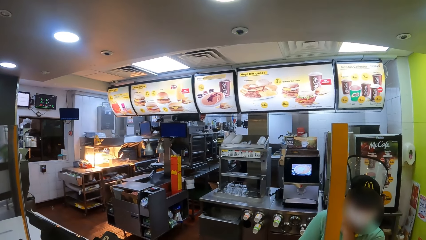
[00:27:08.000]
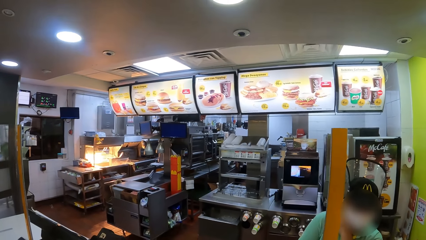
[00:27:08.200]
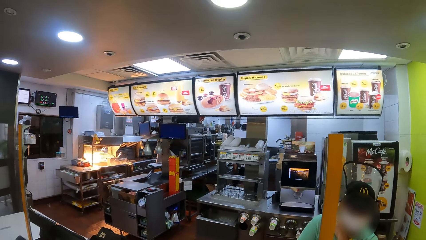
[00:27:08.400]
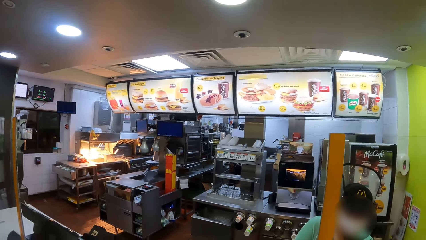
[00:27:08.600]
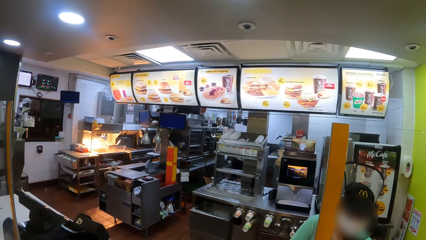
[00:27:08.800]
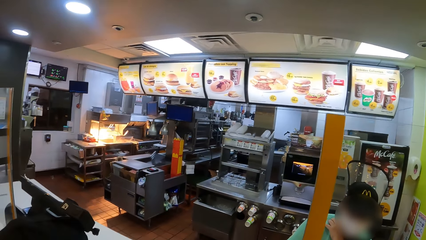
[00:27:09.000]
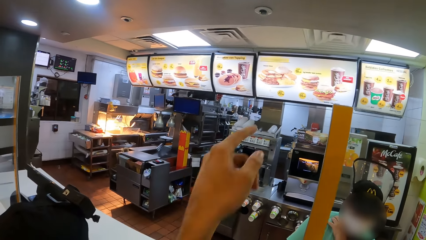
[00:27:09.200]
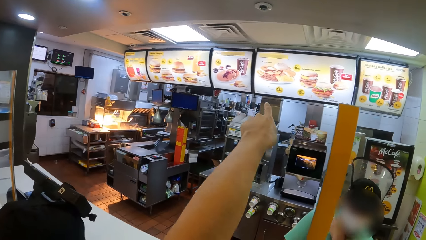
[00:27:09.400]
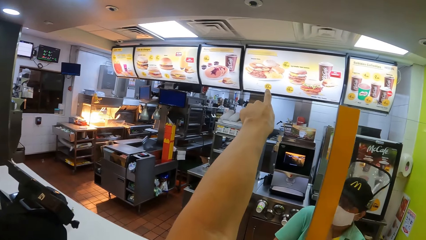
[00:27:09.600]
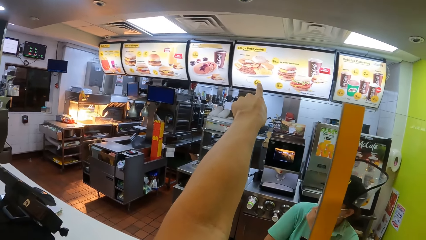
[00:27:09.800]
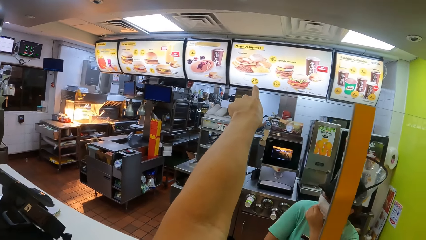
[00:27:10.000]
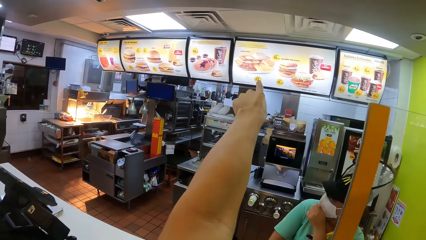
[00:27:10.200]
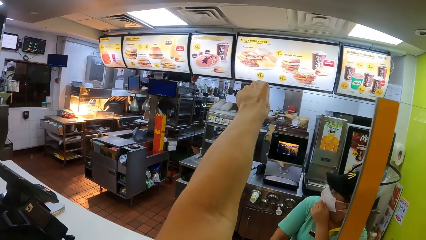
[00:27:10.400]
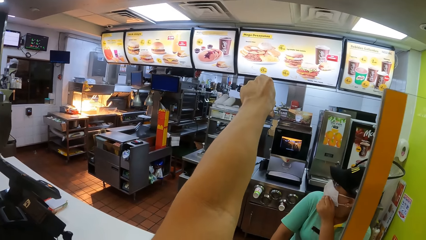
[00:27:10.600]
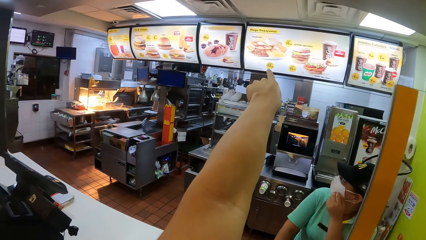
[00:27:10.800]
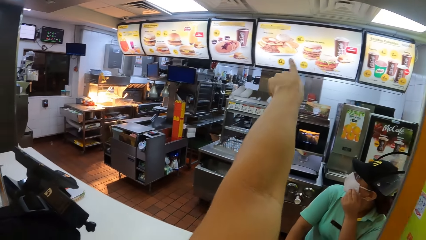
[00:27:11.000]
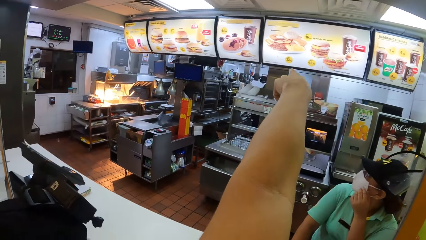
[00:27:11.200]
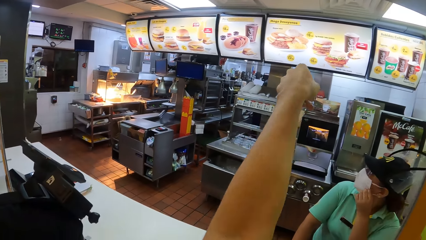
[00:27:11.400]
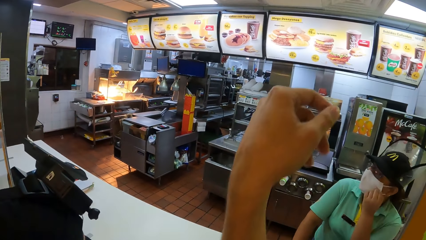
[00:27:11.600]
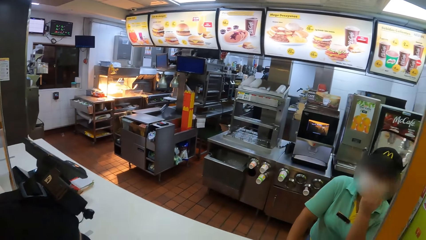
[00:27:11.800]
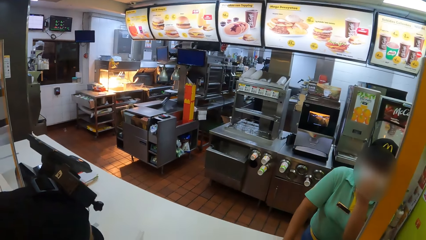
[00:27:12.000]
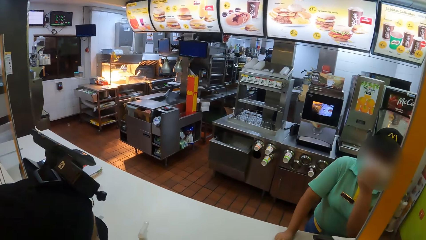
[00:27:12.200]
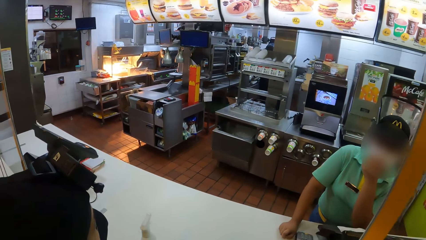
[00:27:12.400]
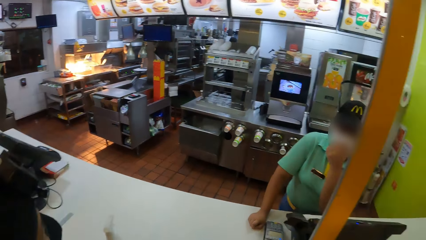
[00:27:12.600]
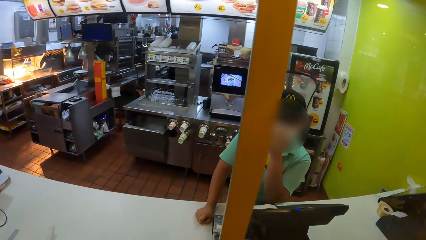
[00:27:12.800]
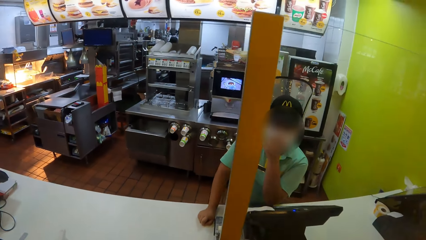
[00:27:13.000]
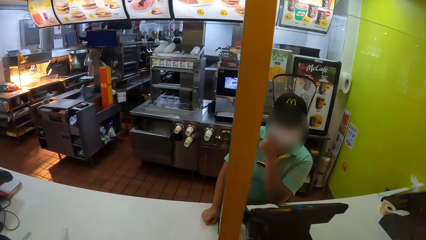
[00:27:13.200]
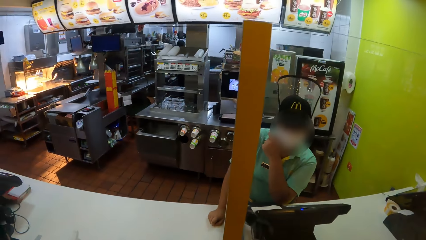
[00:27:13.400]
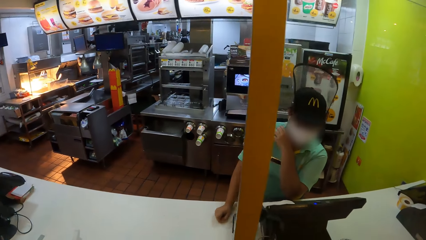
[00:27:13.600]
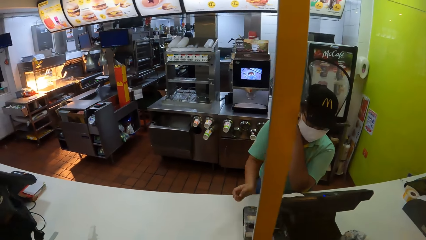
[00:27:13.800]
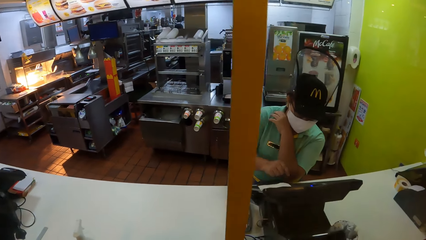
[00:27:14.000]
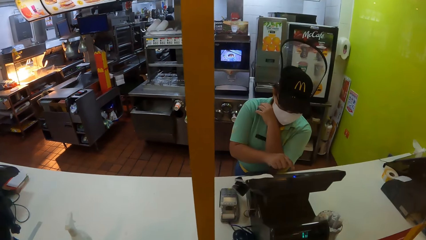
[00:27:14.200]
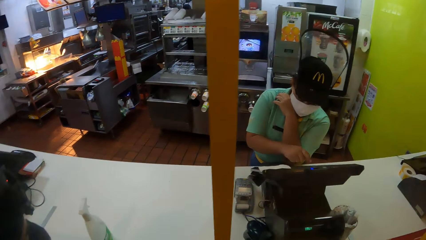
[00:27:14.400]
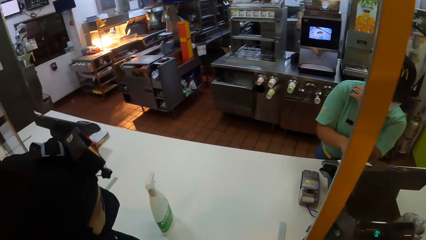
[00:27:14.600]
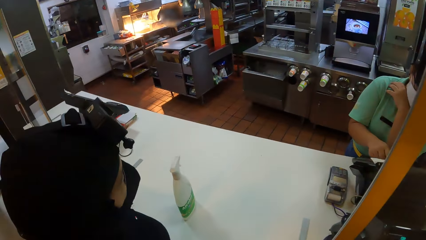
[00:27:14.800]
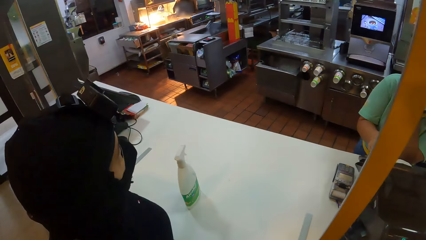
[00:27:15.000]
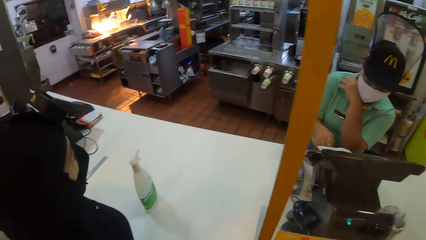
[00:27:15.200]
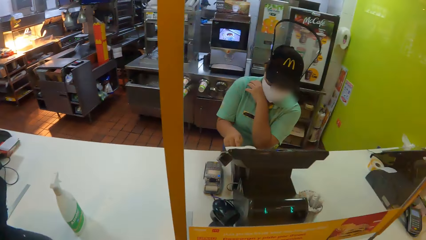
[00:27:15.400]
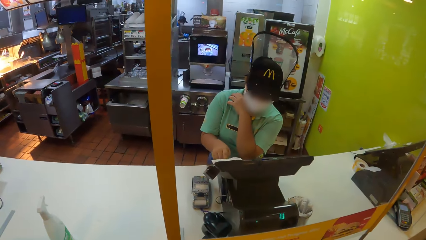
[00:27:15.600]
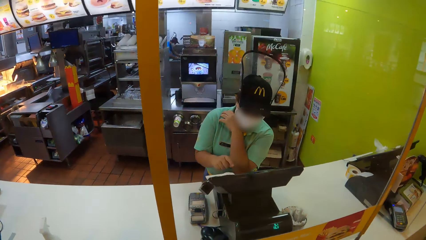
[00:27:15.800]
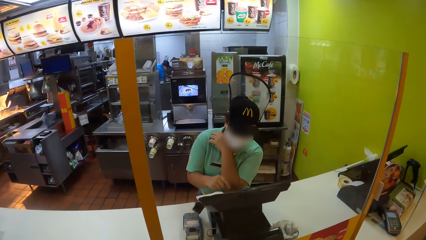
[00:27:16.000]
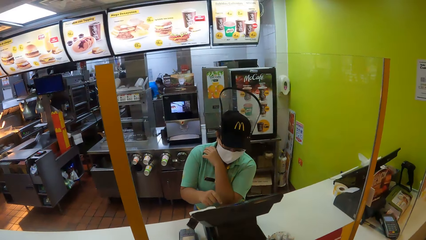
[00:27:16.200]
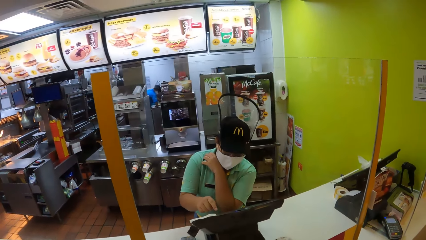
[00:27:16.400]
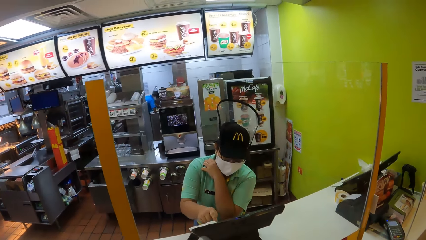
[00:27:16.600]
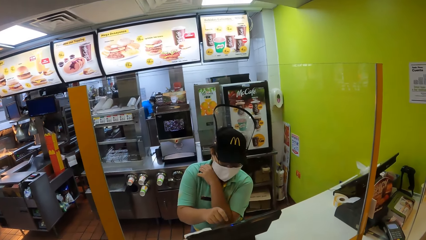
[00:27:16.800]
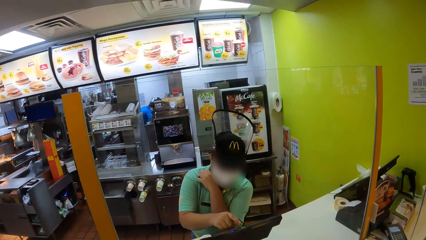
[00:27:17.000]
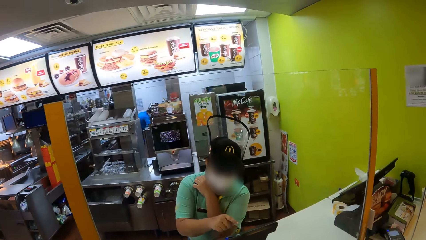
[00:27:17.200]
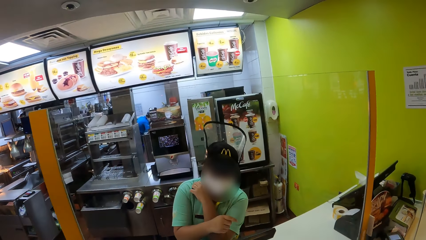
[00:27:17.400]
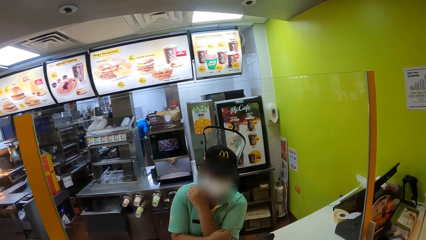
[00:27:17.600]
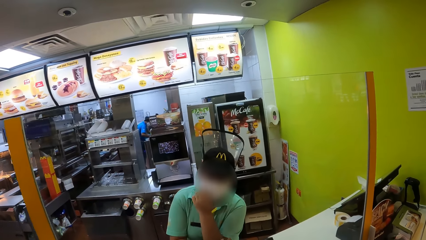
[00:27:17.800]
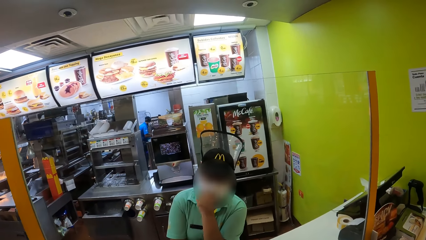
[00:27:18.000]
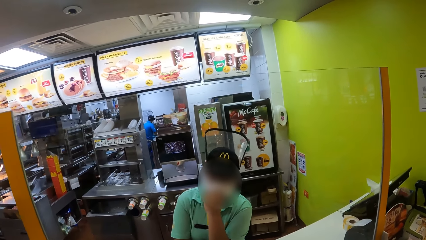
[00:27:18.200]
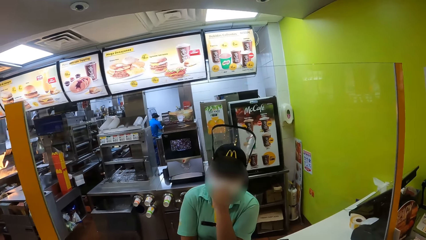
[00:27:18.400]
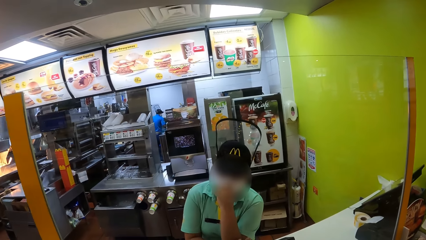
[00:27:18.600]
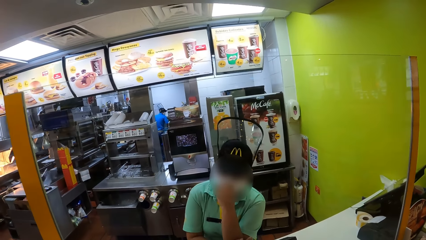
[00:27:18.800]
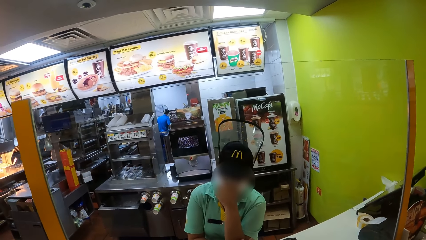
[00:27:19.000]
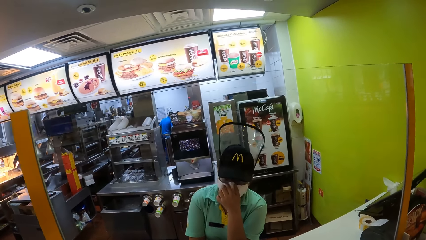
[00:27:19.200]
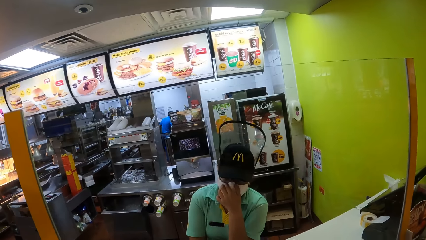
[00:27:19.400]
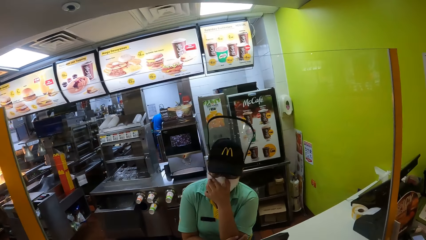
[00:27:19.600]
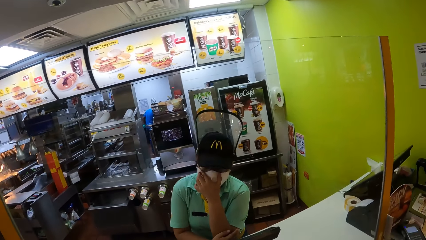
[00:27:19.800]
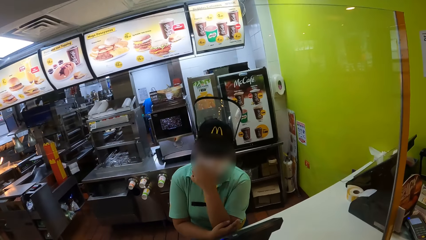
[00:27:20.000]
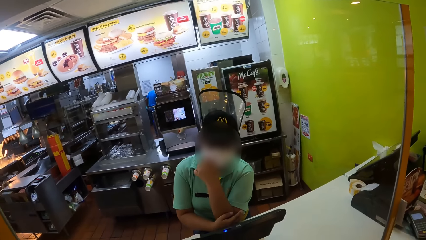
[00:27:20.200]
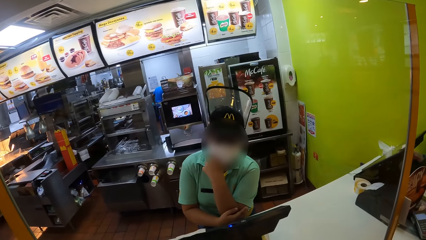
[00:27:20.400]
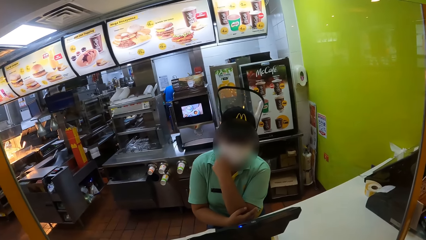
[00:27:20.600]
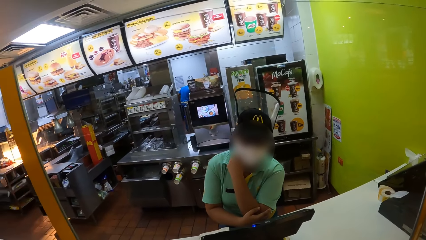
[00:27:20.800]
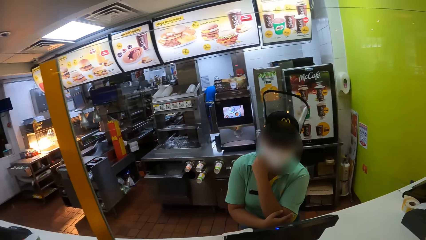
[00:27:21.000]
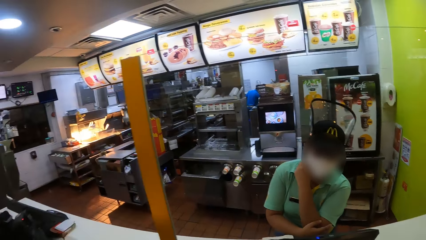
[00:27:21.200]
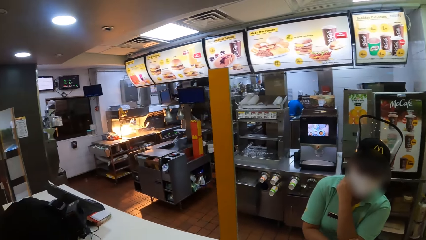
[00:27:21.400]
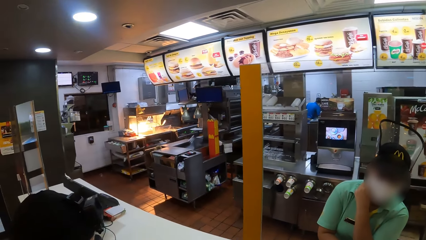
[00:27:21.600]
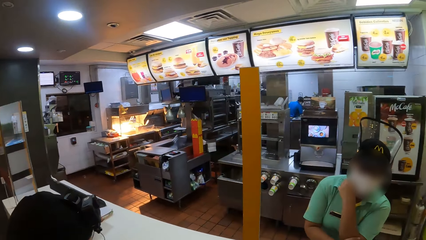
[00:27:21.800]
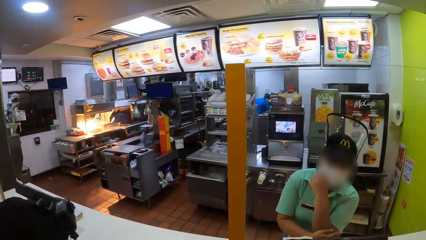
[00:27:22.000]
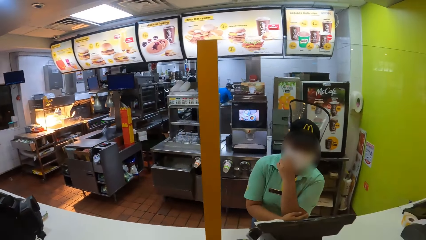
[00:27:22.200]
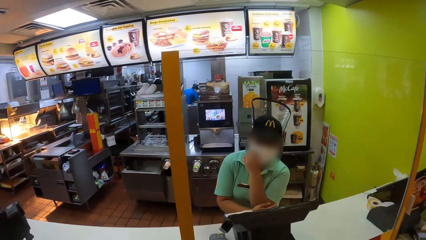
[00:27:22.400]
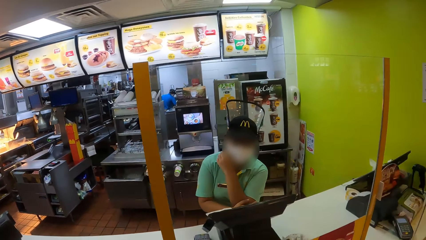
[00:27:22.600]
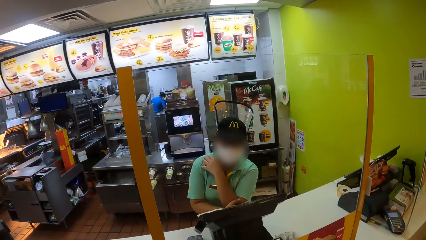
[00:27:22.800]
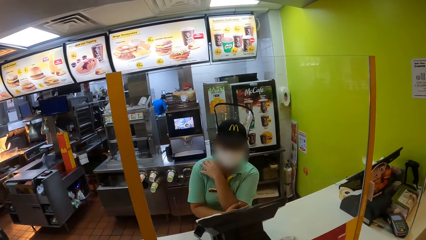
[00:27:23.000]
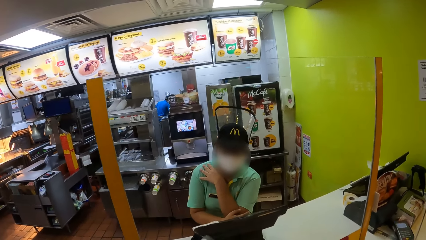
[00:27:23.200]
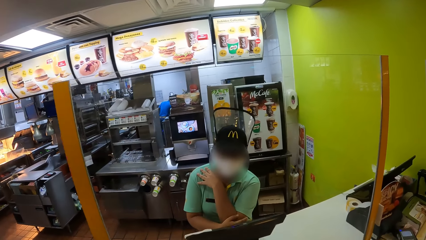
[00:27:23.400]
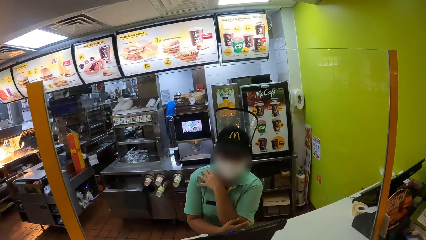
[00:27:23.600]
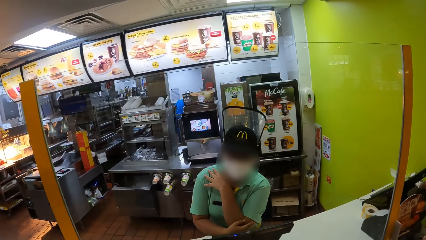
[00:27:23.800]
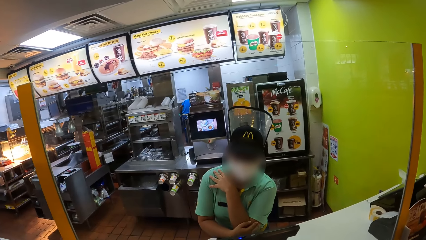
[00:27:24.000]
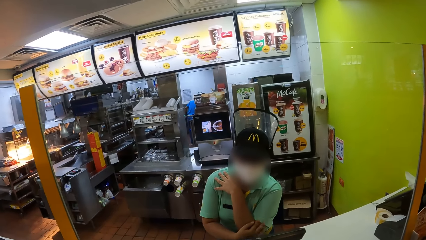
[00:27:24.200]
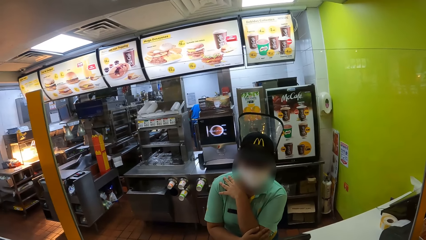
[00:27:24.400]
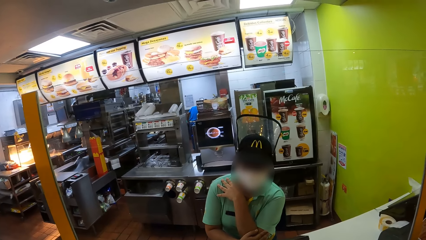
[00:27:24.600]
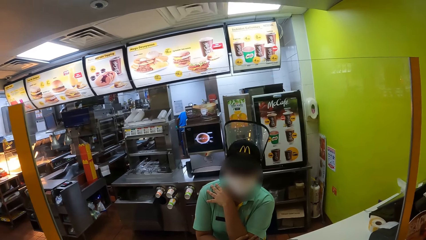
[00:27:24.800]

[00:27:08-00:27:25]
The camera wearer lifts the left hand and points at the display. They pull back the left hand and look around. A woman operates the computer. A person touches the face area. Another woman looks at the computer.
